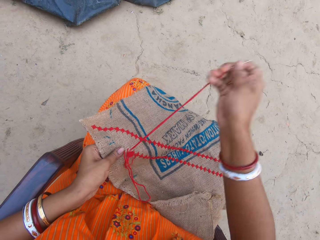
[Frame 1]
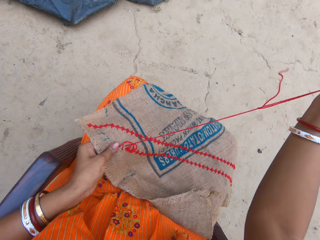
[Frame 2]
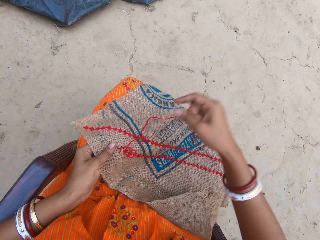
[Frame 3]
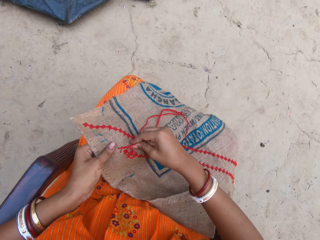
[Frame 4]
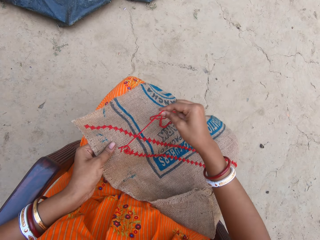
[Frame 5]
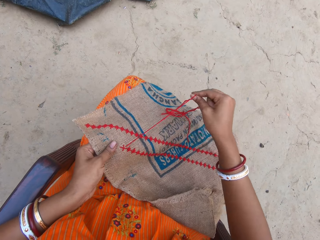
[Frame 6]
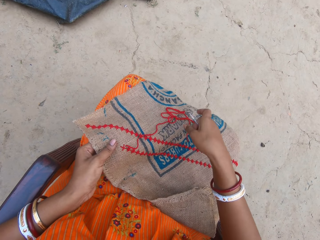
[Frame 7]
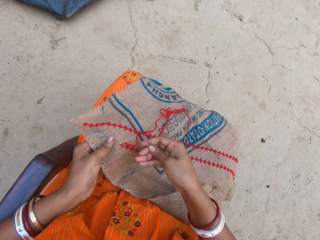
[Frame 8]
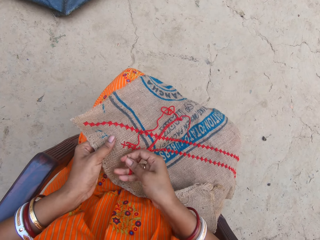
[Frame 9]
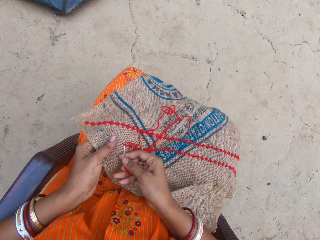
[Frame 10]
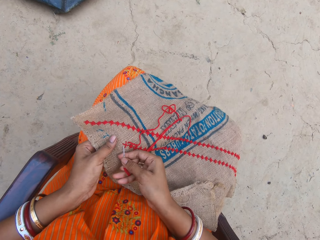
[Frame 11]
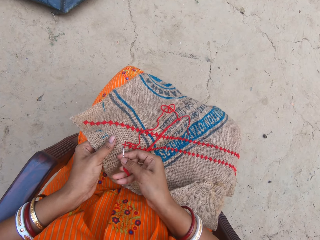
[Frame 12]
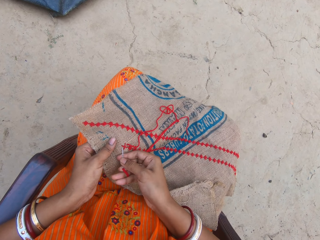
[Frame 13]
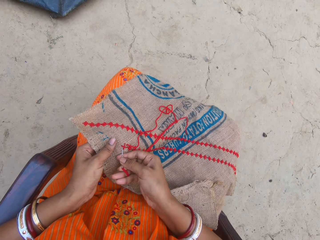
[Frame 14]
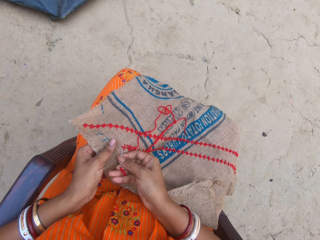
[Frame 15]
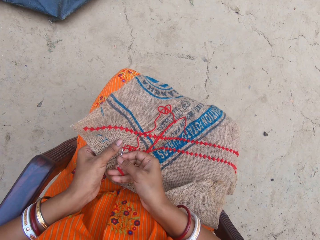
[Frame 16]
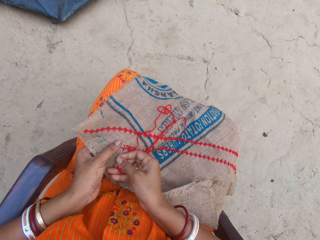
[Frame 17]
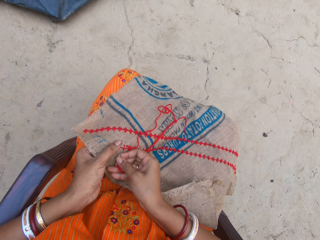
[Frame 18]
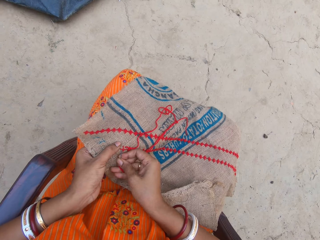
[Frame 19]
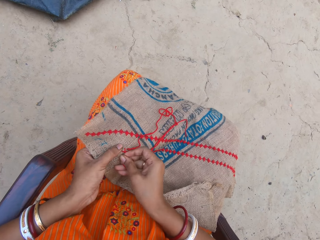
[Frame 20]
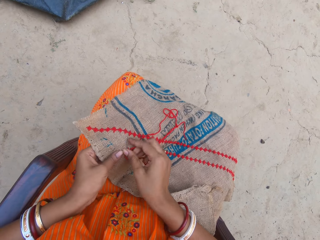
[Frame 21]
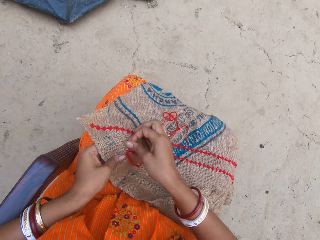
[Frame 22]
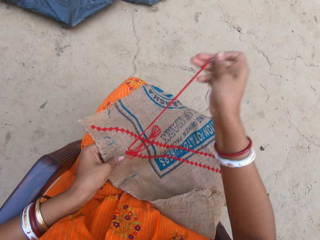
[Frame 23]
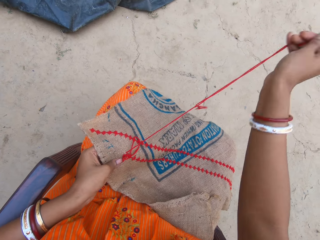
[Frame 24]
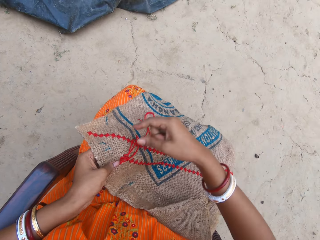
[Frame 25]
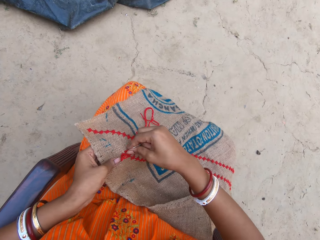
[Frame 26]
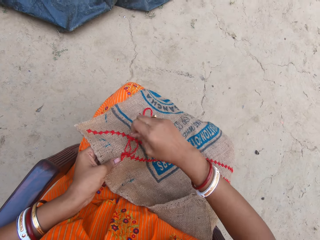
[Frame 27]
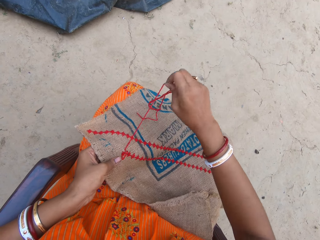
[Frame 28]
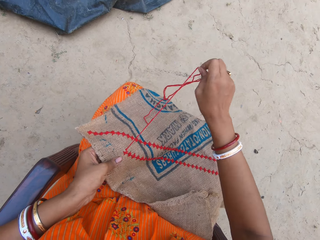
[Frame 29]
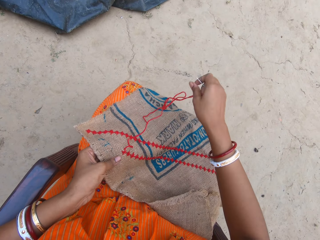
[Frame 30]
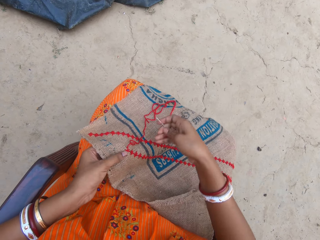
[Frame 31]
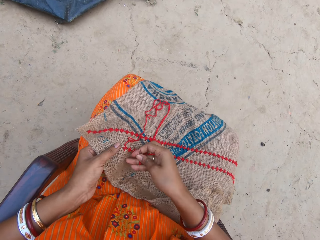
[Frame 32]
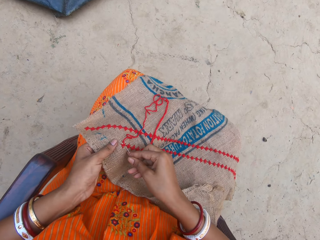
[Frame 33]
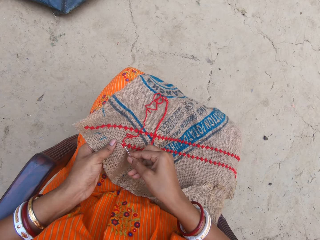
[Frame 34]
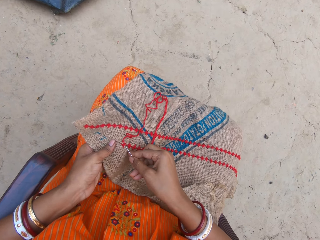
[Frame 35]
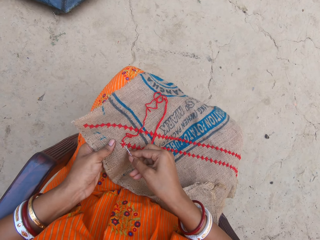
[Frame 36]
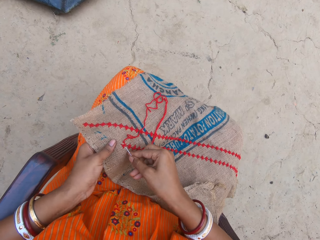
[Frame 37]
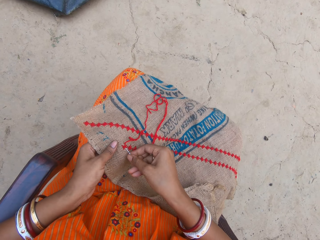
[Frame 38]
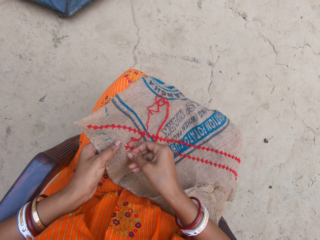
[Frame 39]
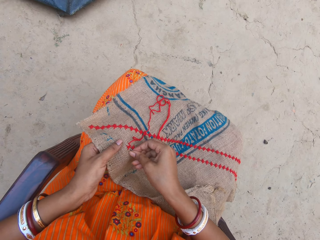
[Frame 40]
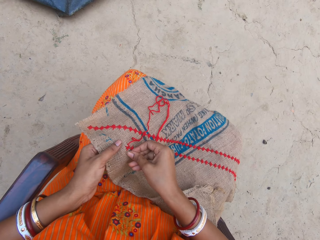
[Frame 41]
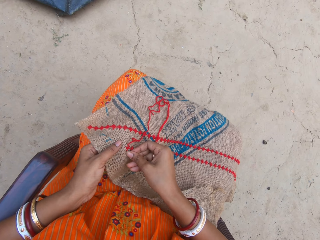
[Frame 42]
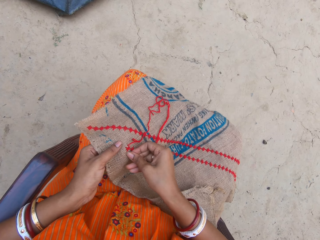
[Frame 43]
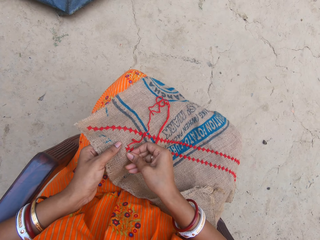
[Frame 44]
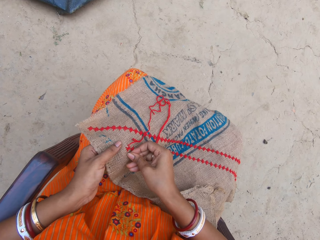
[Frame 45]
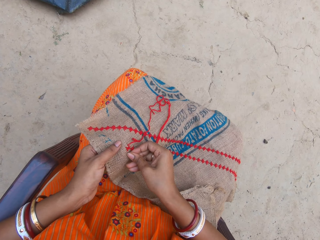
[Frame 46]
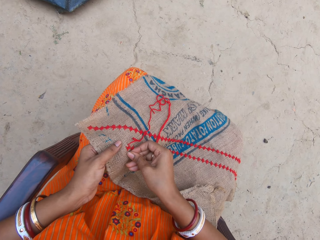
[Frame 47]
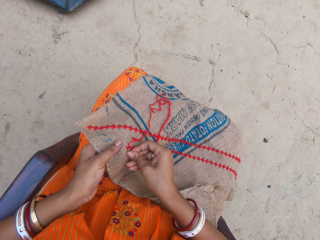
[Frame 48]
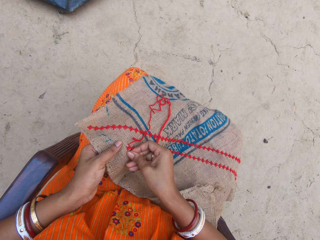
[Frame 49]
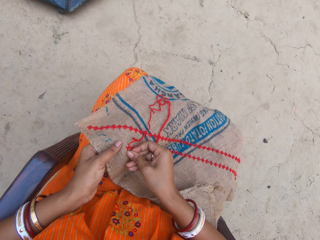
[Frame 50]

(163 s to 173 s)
The camera wearer pulls the thread. They sew the fabric. They pull the thread. They sew the fabric.

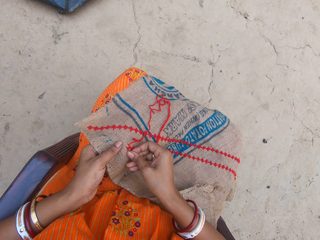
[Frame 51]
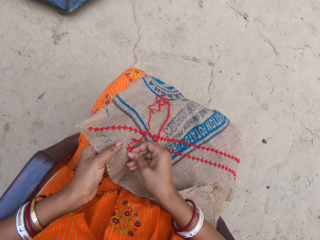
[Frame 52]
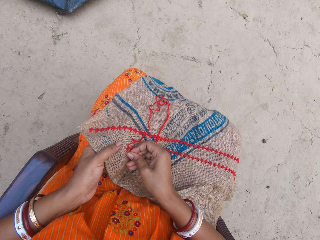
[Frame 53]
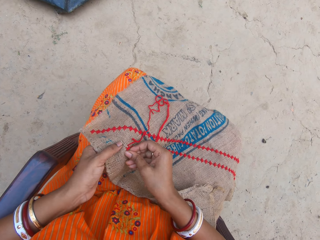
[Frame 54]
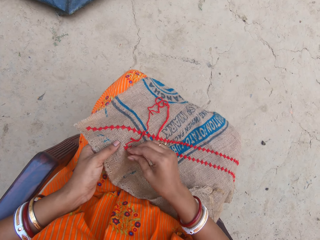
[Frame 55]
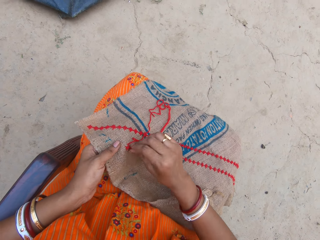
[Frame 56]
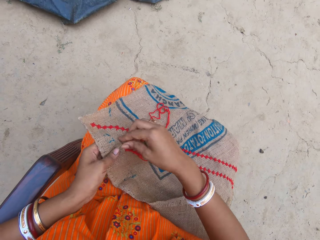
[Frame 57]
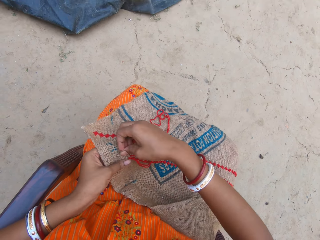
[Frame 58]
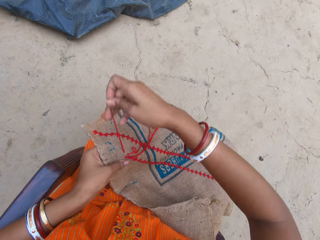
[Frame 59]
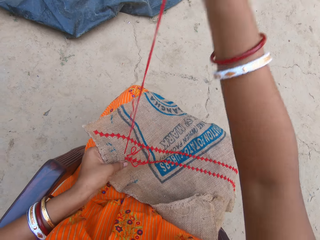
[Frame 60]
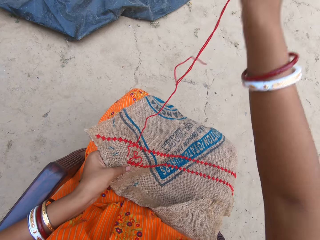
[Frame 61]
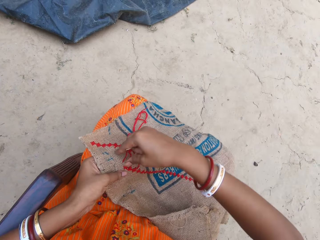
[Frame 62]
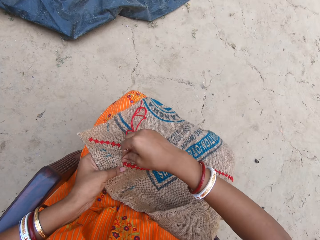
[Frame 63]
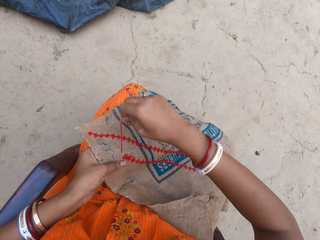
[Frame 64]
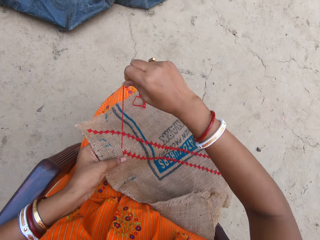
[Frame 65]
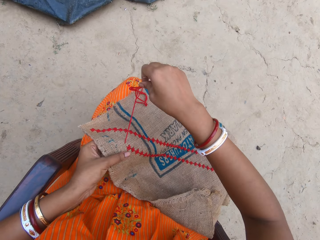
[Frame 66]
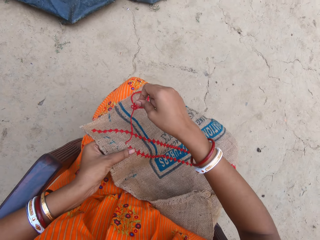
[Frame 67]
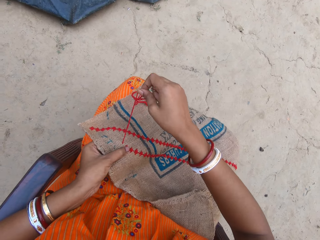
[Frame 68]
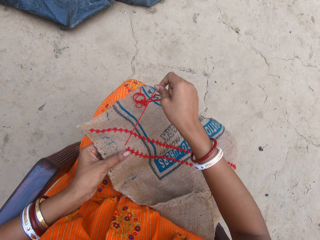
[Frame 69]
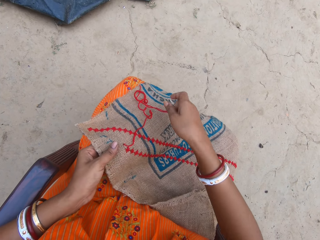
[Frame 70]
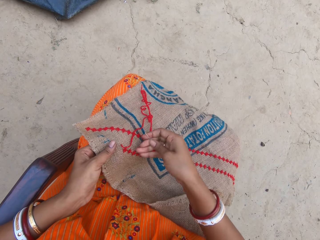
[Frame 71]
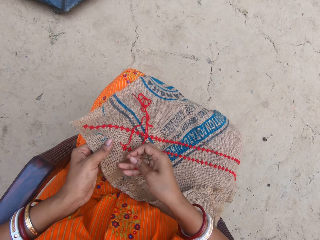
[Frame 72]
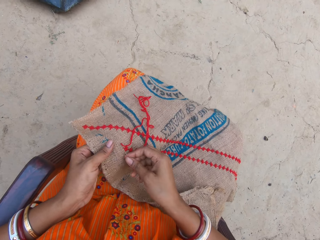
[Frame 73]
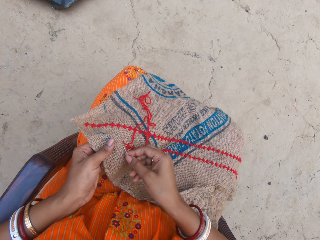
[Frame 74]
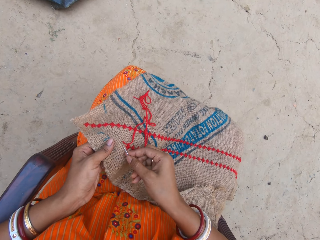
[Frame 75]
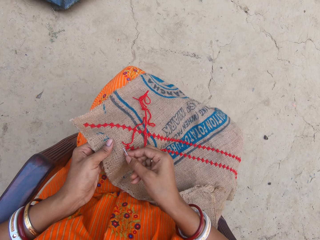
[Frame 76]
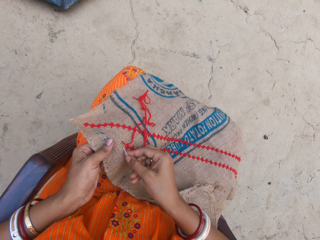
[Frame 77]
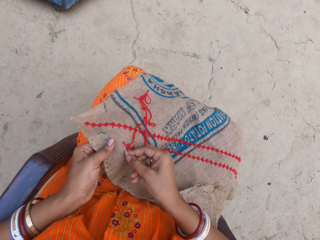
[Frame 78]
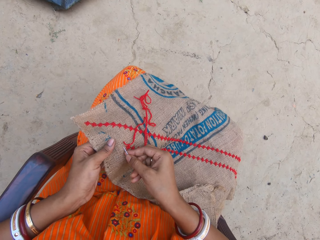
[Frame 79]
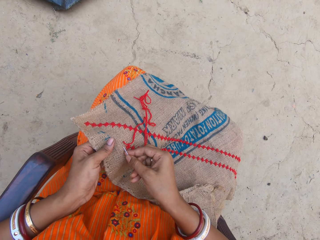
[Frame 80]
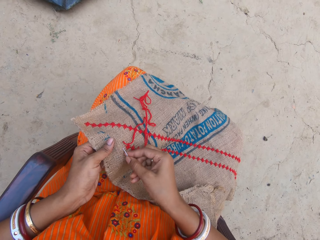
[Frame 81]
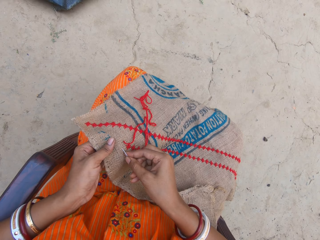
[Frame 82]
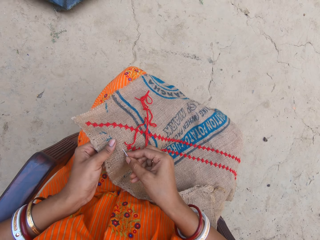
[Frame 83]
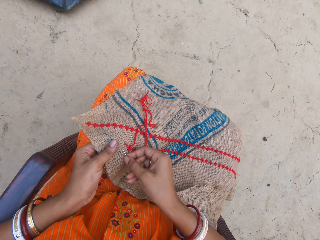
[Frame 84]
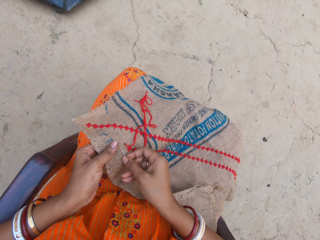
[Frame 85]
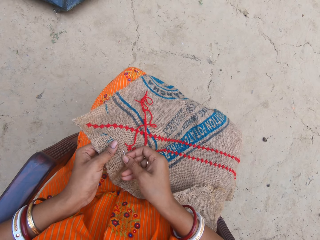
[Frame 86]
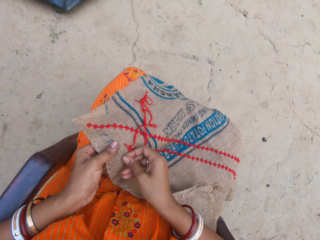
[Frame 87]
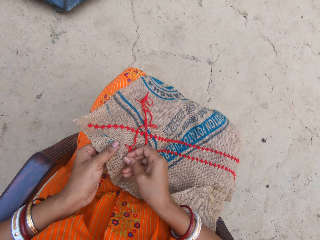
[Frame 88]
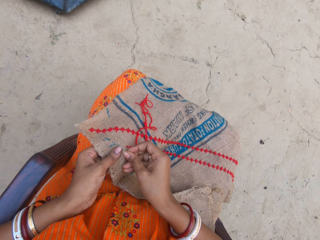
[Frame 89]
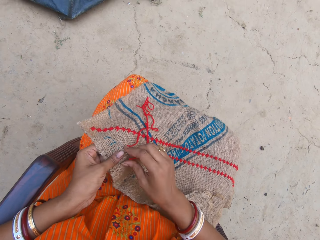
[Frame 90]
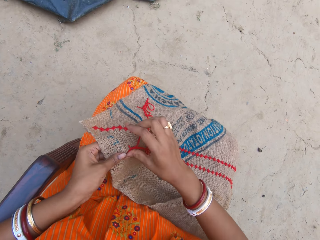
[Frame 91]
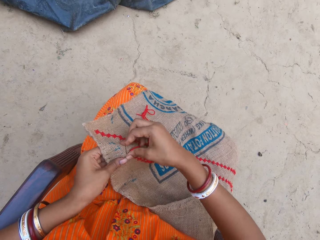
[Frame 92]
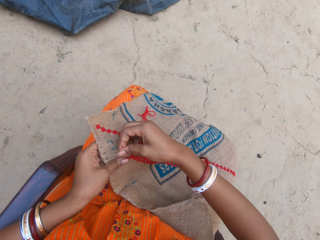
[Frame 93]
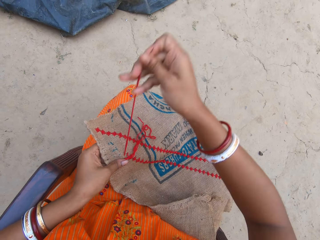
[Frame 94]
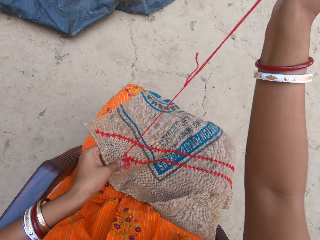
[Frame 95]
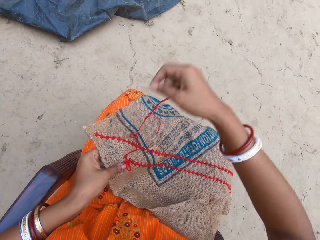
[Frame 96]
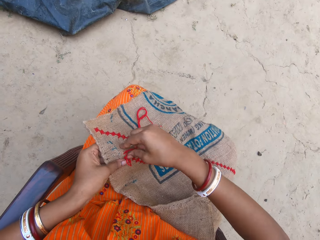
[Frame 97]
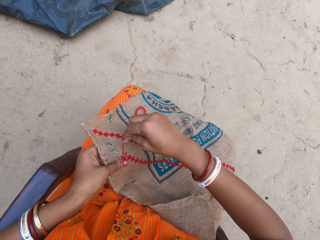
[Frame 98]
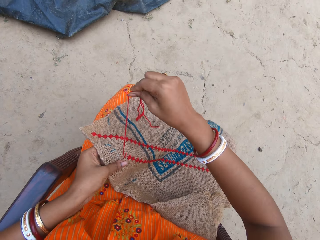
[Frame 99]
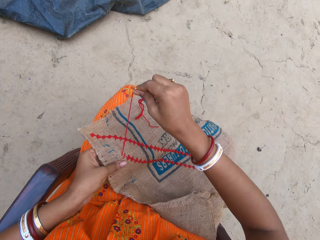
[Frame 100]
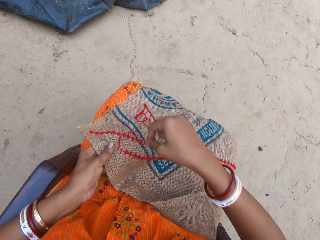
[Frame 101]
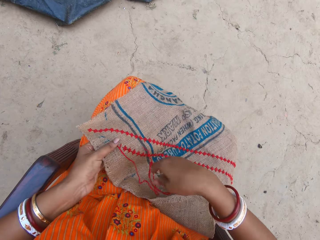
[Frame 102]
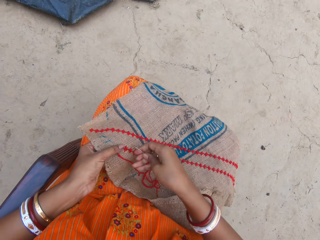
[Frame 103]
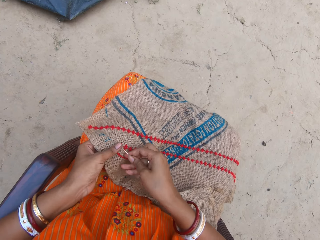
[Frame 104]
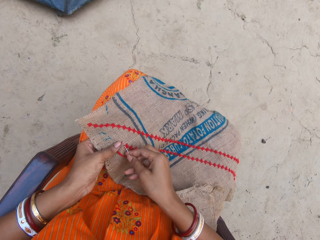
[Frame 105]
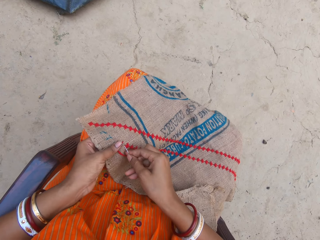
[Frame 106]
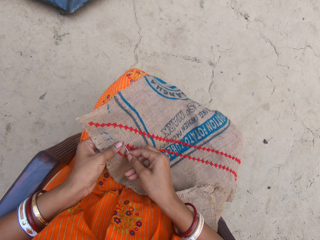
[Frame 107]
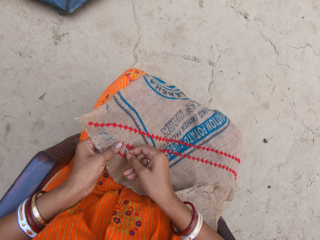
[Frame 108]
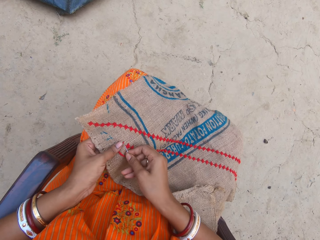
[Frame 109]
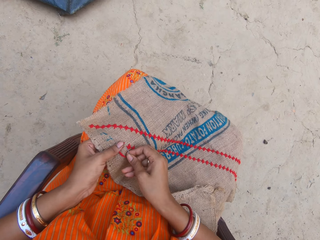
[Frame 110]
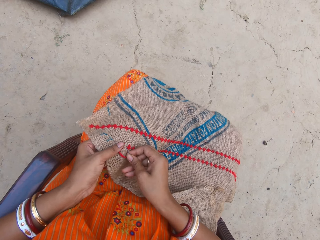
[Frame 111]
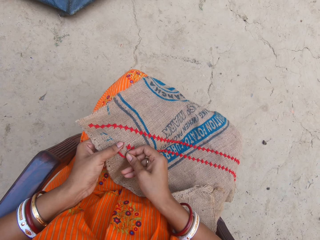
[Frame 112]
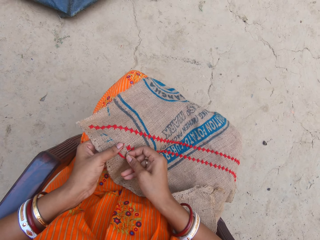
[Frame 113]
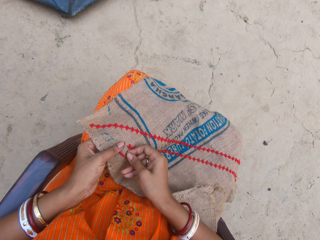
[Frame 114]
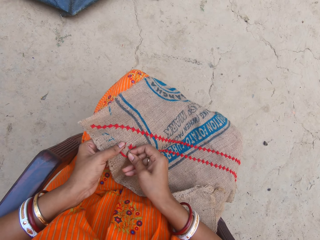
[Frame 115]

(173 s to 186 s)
The camera wearer pulls the thread. They sew the fabric. They pull the thread. They sew the fabric.
